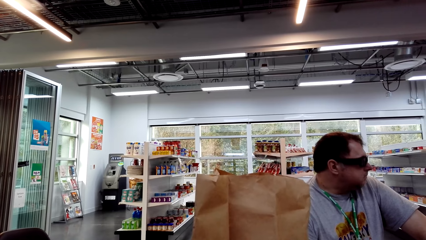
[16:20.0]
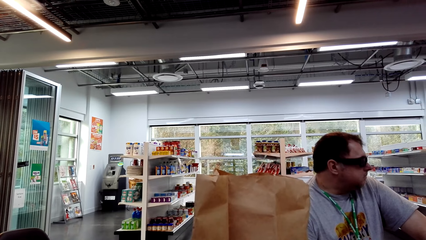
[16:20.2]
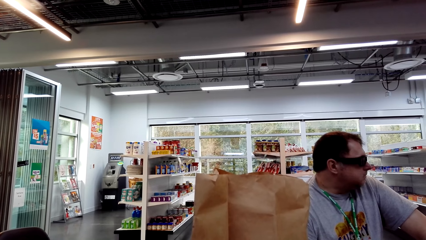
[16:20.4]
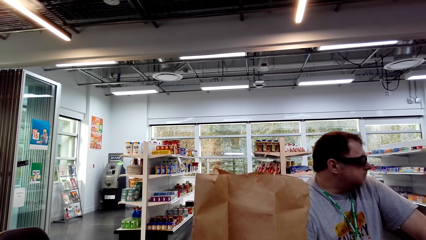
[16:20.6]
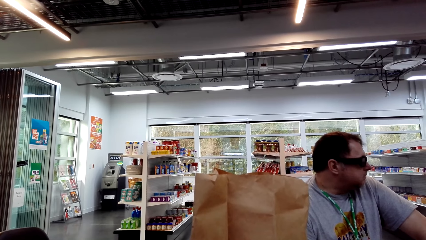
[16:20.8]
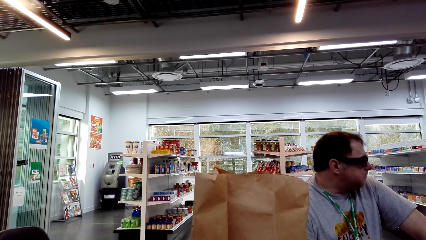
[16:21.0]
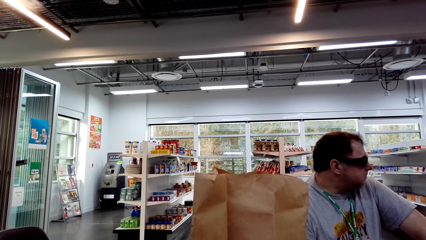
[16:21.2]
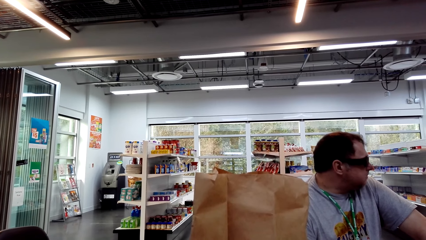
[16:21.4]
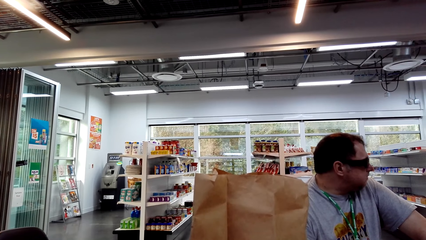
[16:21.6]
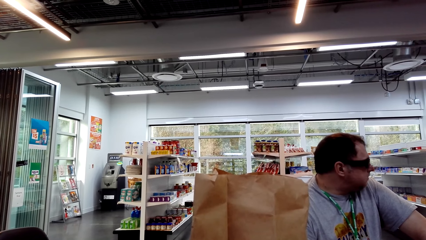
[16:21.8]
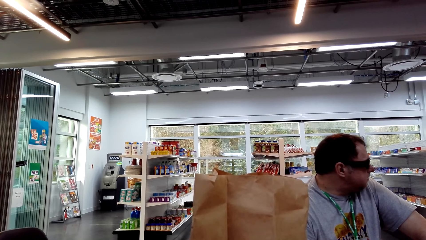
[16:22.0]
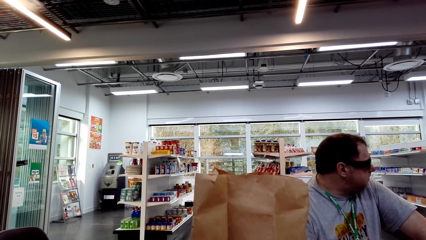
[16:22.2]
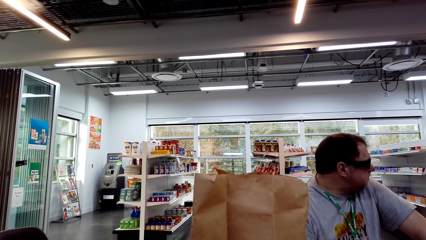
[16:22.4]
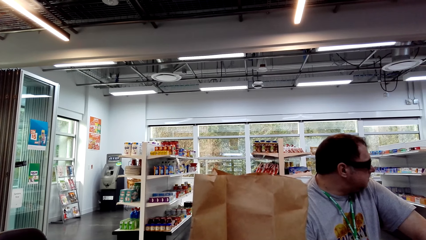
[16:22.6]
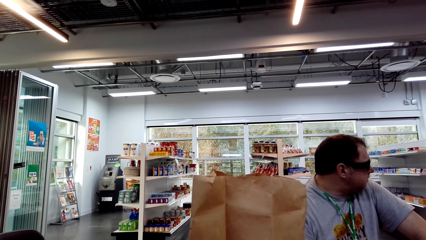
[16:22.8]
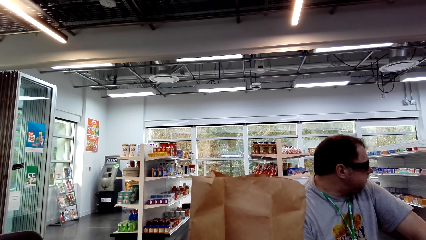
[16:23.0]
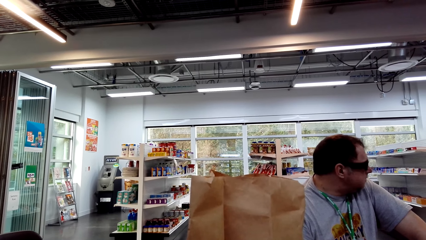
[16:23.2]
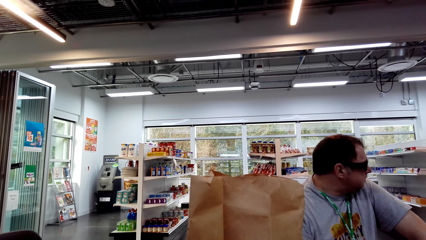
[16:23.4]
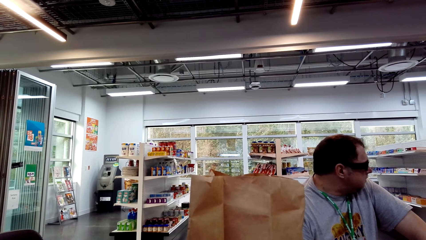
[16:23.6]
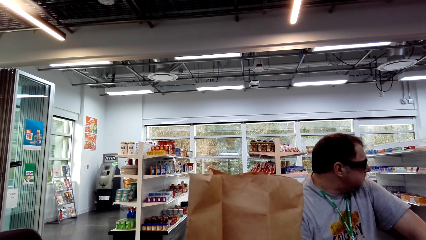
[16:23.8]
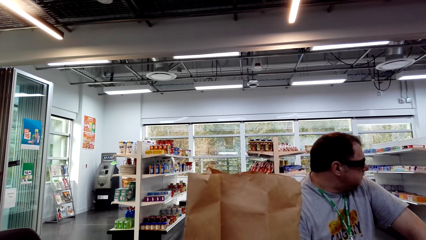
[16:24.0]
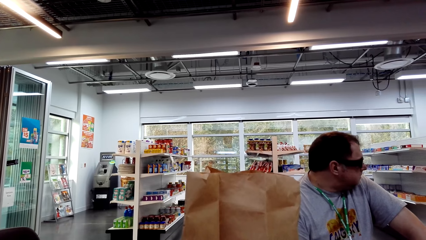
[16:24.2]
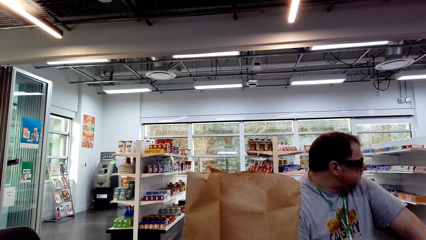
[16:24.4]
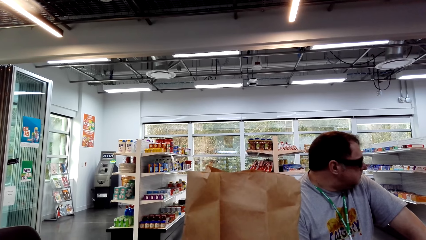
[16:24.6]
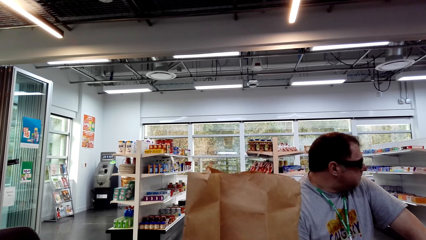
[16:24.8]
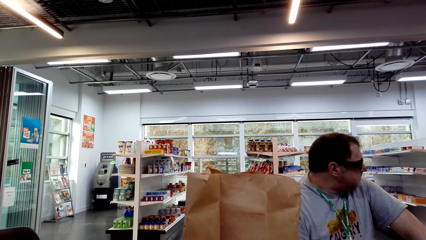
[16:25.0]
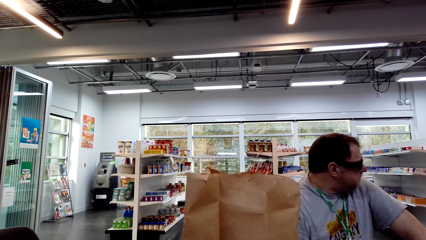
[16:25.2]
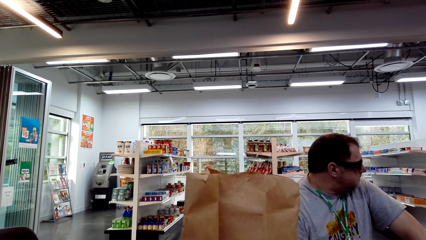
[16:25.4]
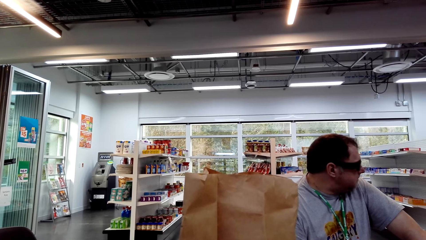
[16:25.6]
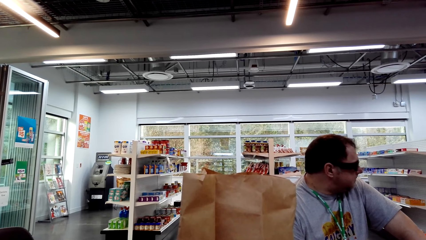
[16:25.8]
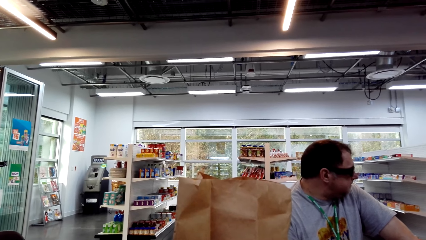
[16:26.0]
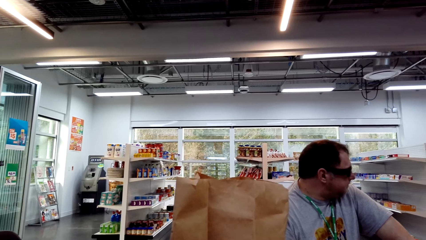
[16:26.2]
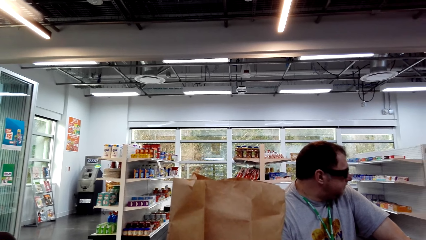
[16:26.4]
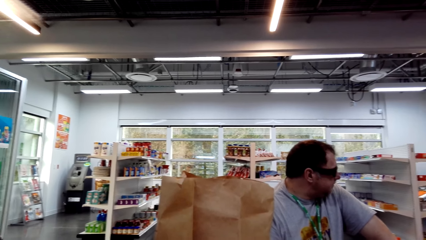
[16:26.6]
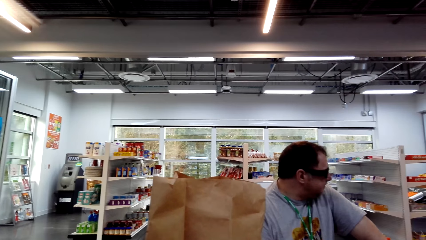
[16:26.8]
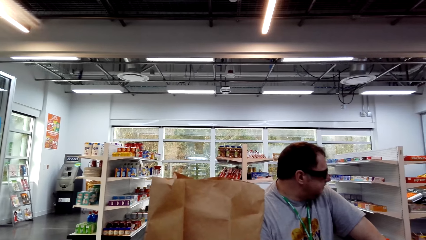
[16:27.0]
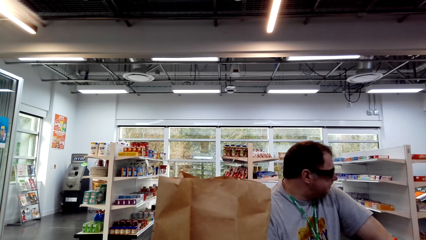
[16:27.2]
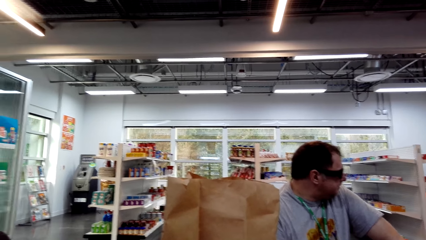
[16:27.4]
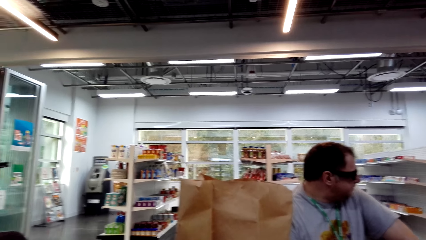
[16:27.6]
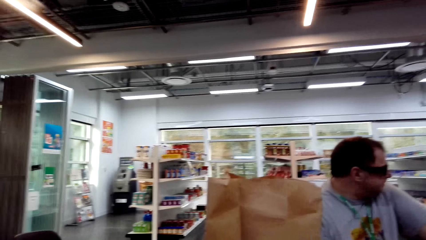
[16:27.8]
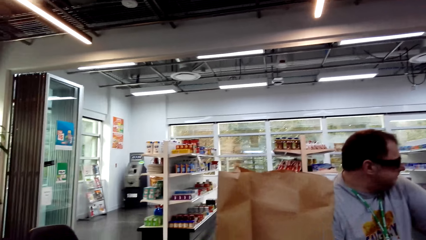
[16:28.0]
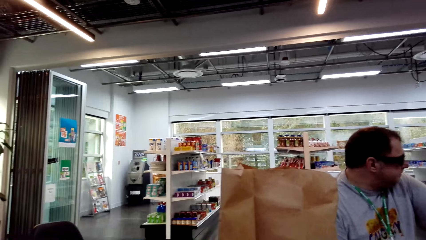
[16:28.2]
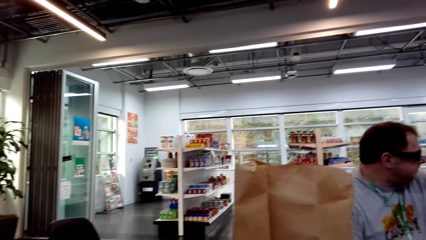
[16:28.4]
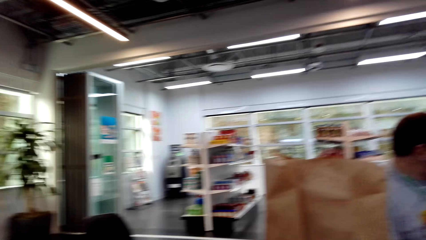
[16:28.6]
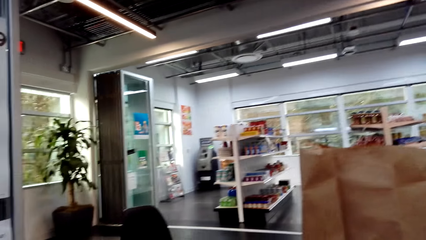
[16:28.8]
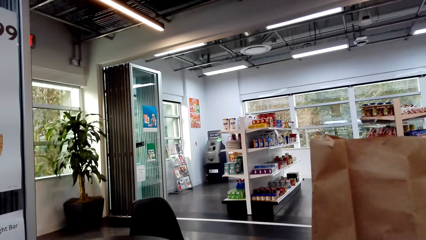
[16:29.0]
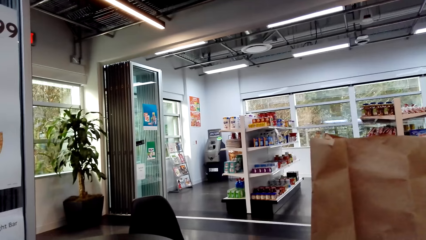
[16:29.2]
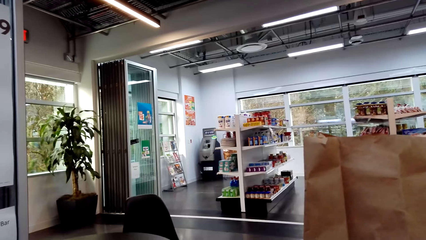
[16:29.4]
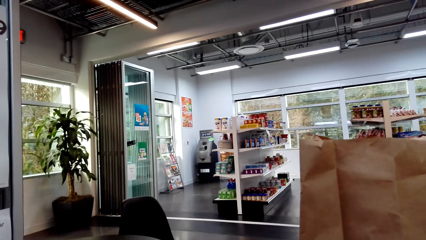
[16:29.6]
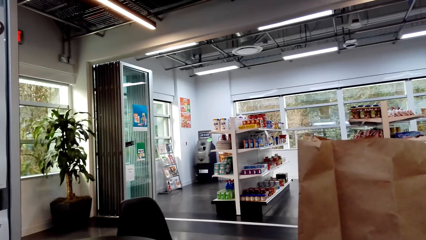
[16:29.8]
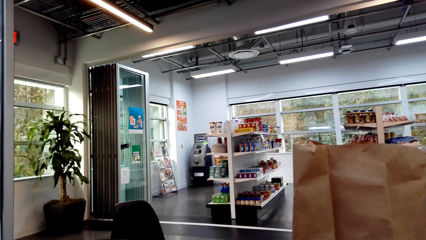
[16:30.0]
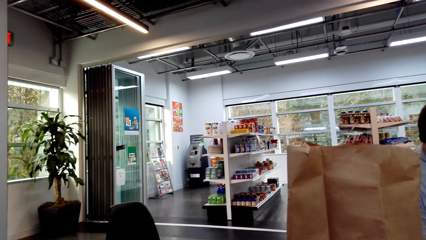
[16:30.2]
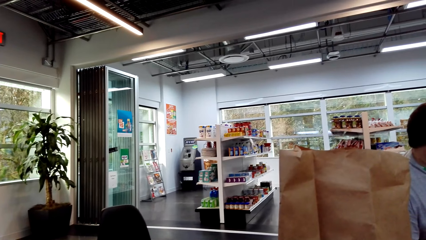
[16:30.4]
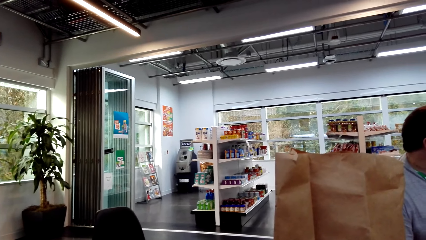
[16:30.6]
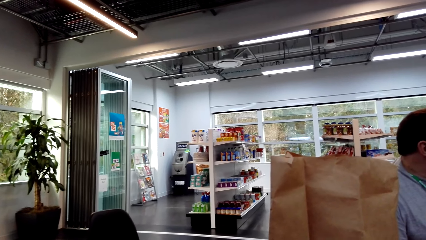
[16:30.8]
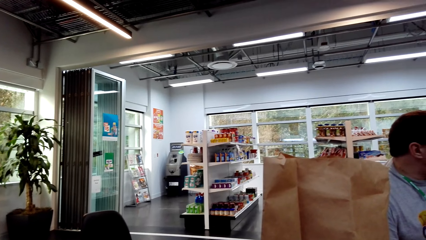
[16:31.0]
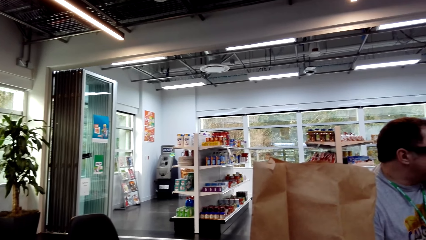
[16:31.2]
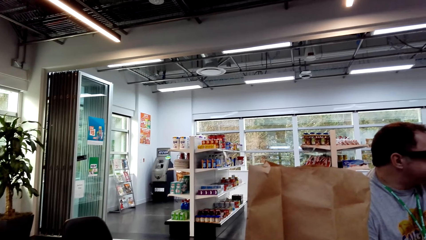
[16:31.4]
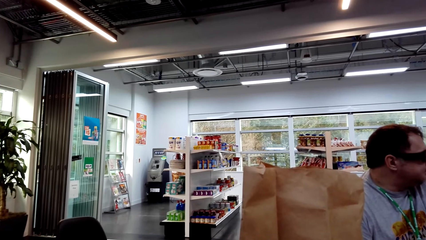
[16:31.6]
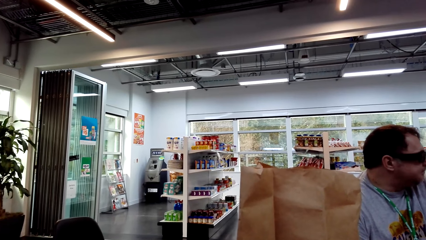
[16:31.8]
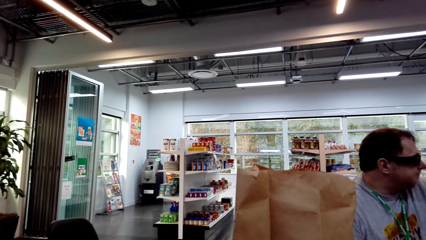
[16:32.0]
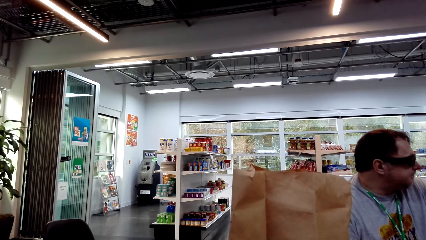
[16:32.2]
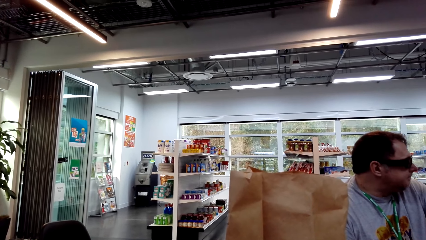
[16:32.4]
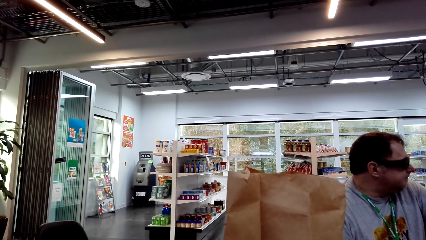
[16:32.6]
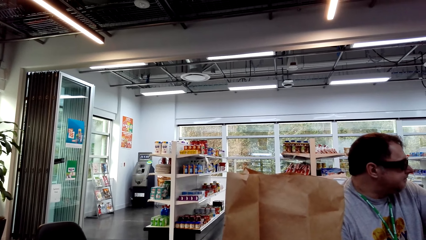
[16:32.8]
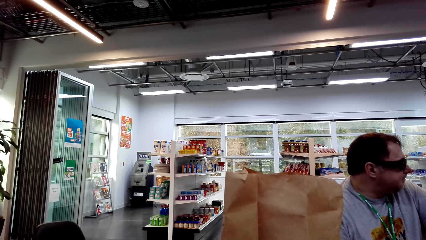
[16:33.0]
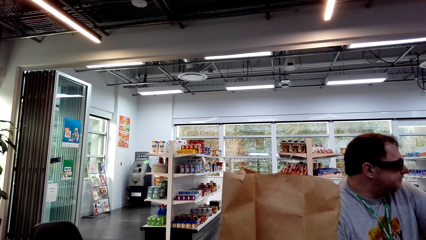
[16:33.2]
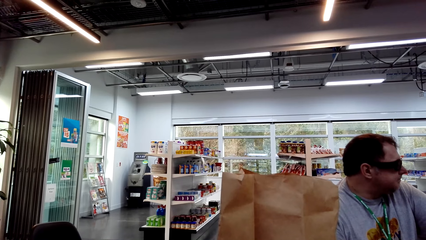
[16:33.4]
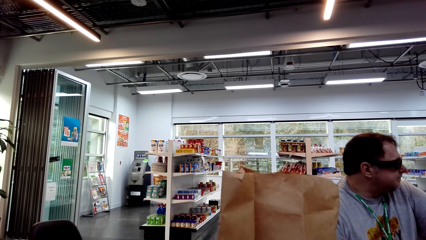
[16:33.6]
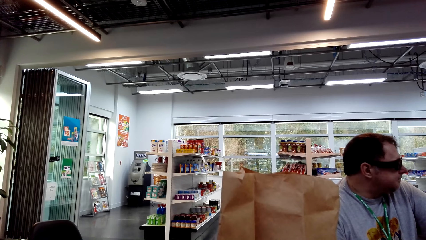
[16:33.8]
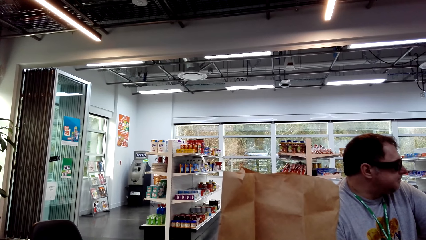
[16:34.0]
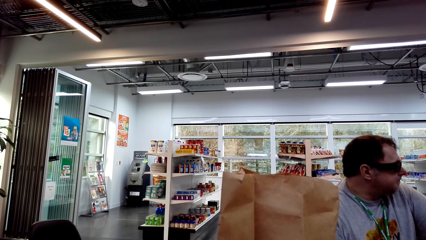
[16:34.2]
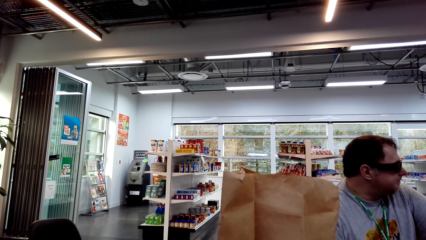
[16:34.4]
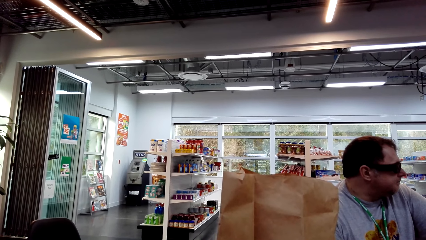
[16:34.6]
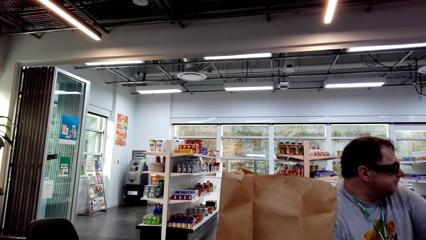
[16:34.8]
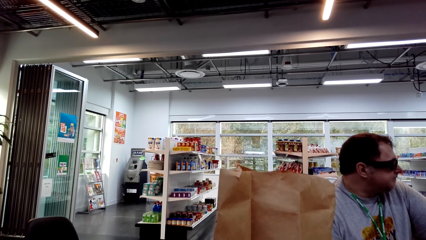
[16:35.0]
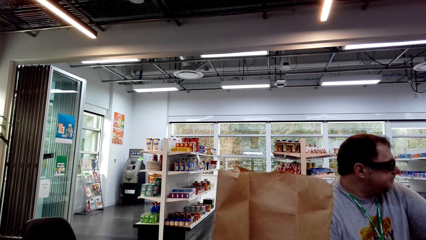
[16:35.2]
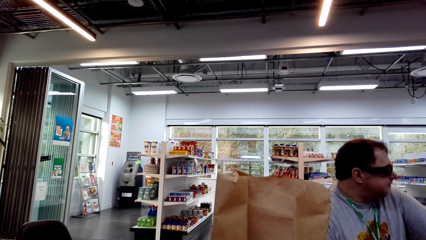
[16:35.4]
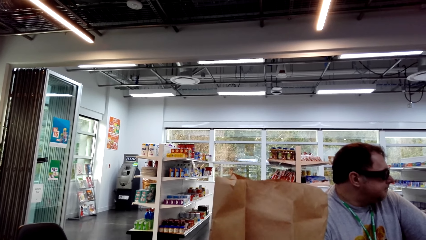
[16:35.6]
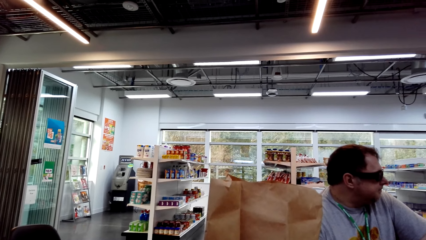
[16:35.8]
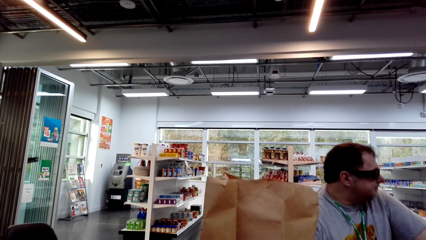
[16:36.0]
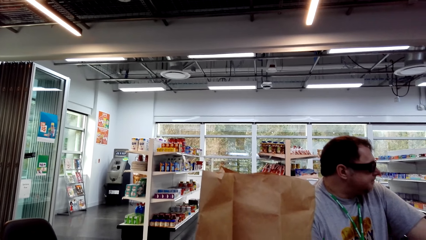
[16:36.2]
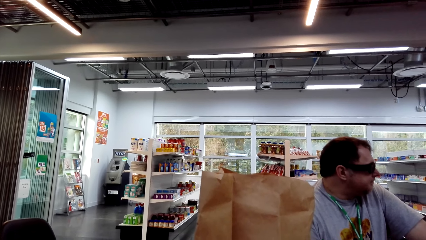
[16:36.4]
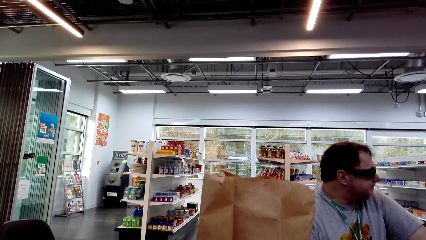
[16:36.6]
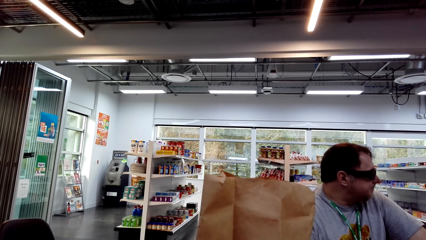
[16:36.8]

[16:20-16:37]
The camera wearer looks at the products on the shelves.
